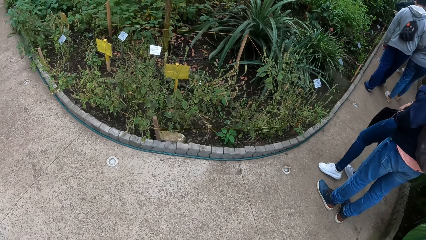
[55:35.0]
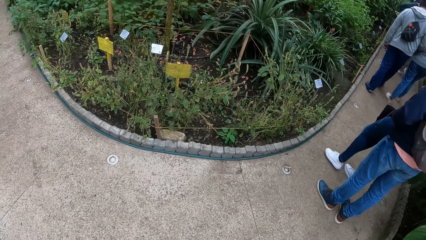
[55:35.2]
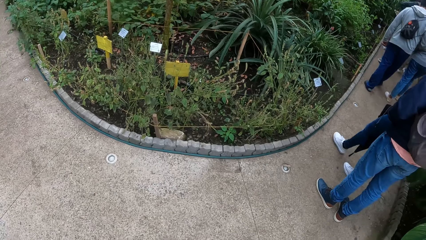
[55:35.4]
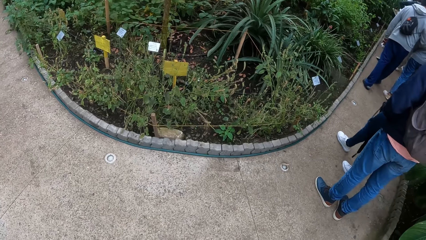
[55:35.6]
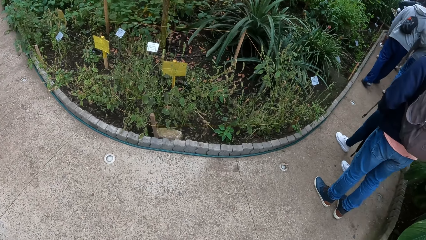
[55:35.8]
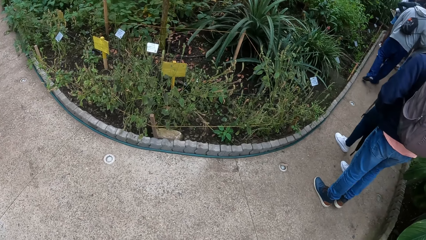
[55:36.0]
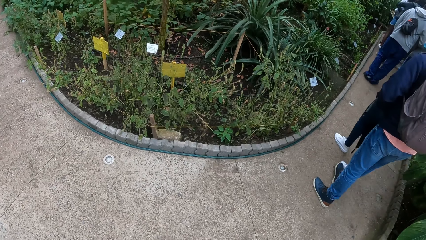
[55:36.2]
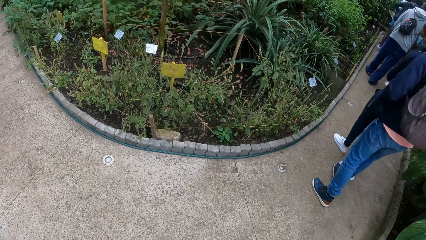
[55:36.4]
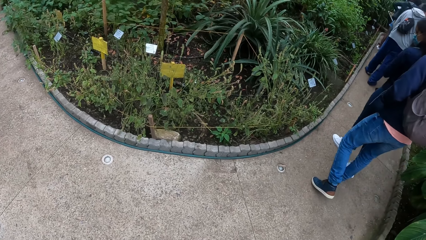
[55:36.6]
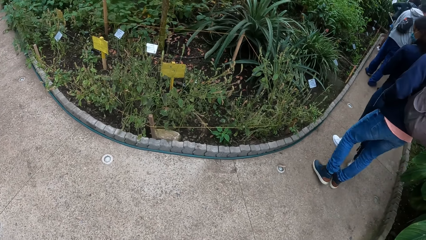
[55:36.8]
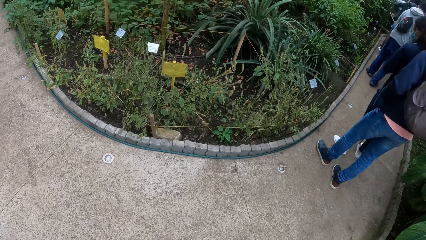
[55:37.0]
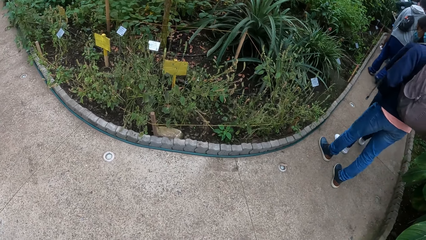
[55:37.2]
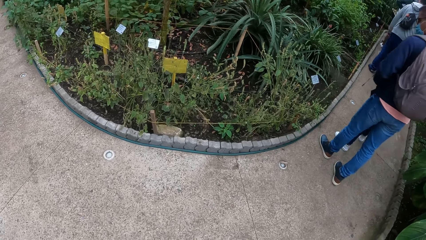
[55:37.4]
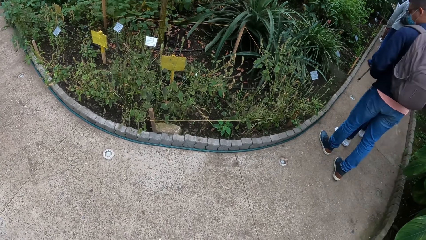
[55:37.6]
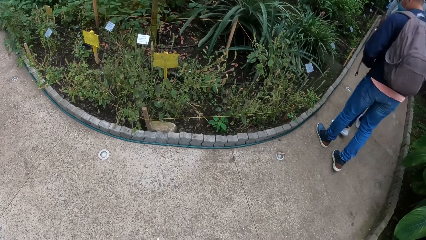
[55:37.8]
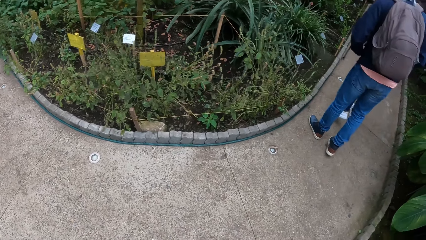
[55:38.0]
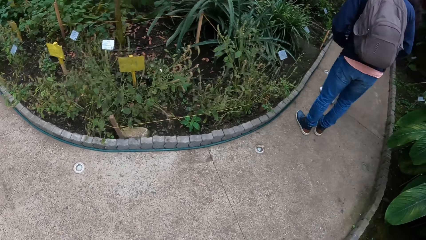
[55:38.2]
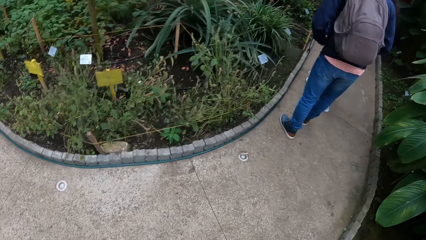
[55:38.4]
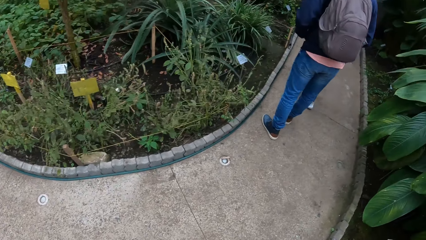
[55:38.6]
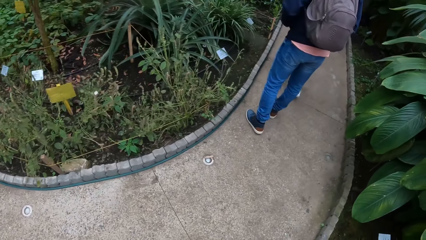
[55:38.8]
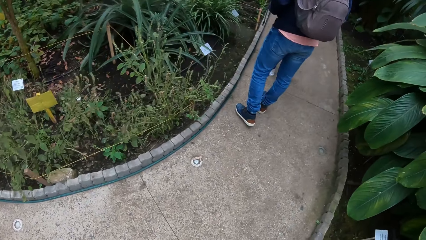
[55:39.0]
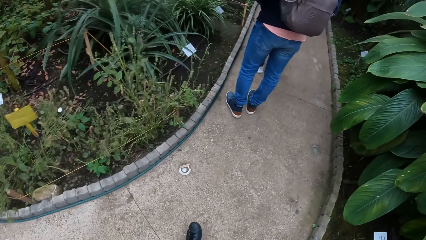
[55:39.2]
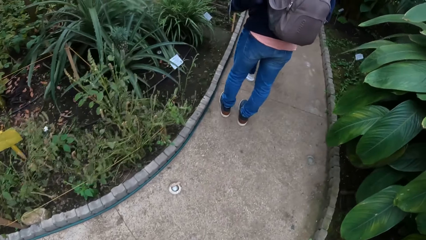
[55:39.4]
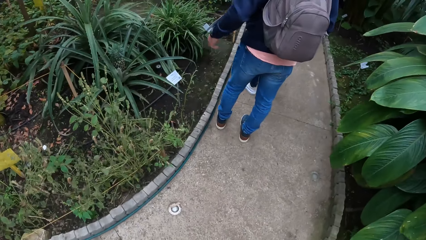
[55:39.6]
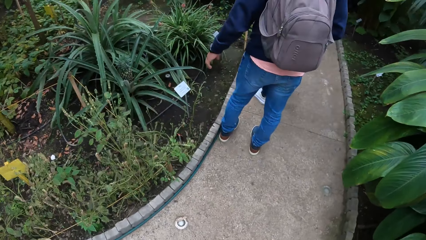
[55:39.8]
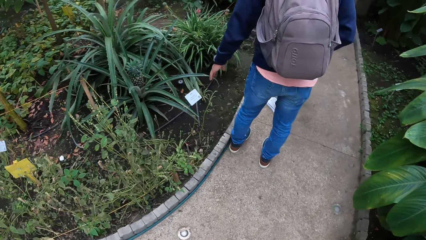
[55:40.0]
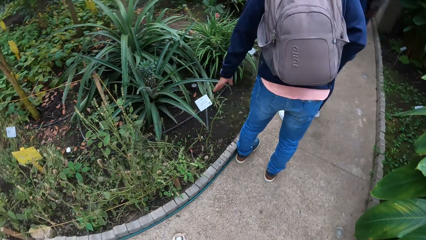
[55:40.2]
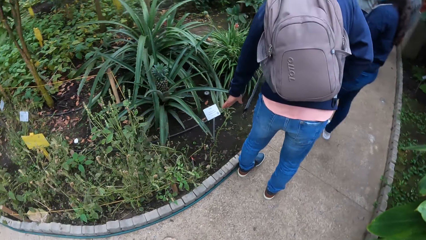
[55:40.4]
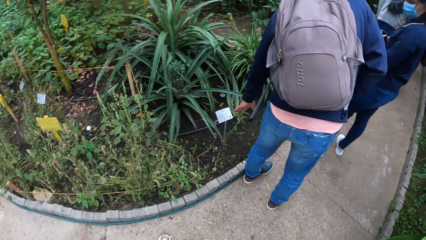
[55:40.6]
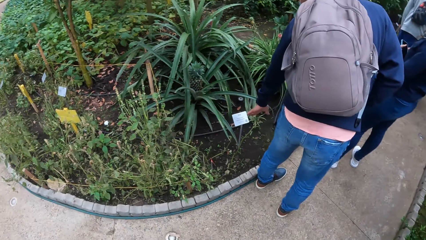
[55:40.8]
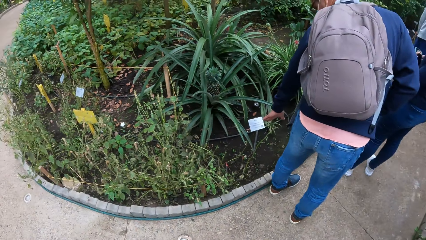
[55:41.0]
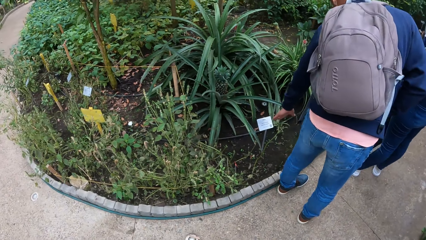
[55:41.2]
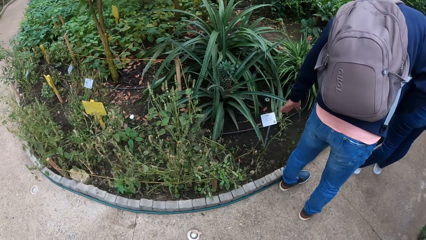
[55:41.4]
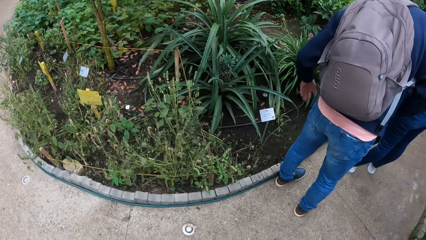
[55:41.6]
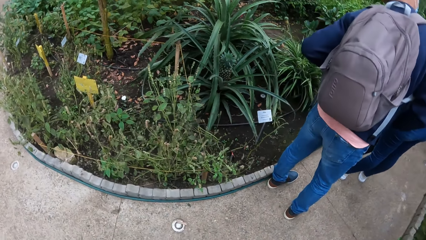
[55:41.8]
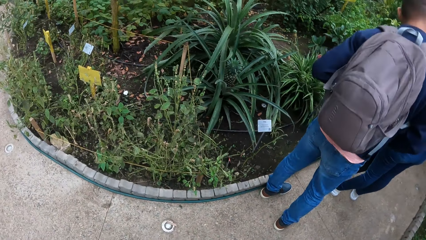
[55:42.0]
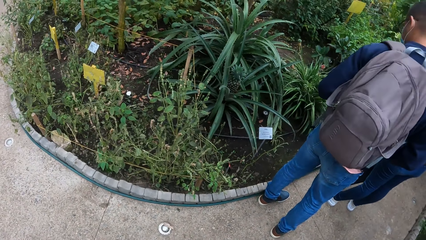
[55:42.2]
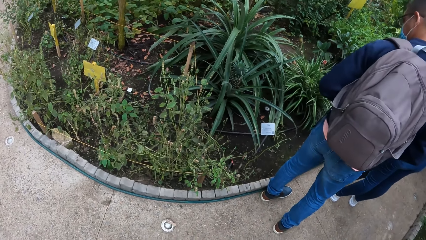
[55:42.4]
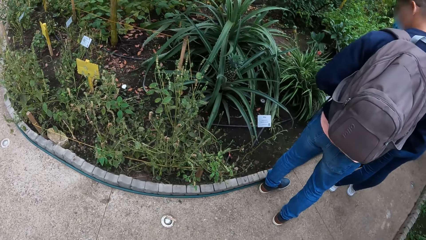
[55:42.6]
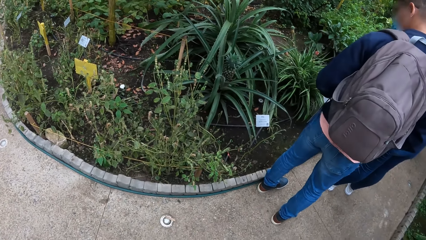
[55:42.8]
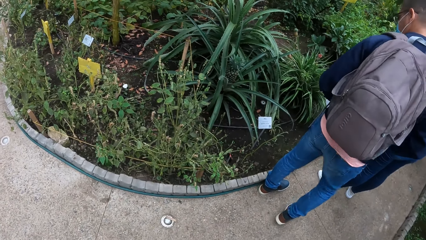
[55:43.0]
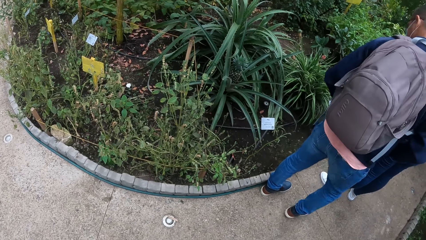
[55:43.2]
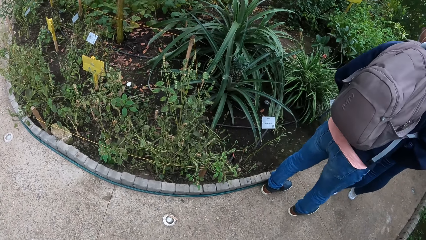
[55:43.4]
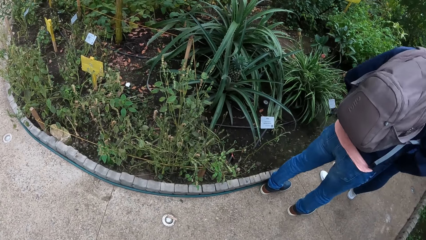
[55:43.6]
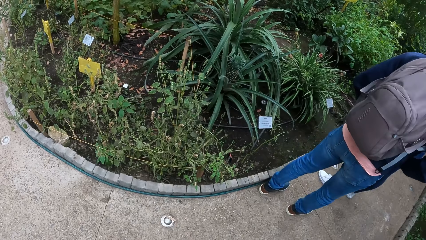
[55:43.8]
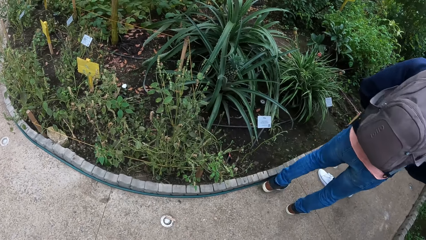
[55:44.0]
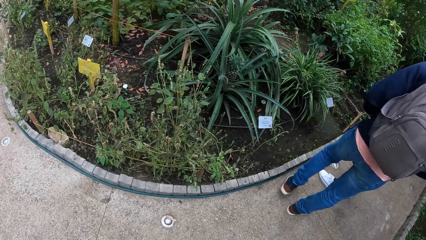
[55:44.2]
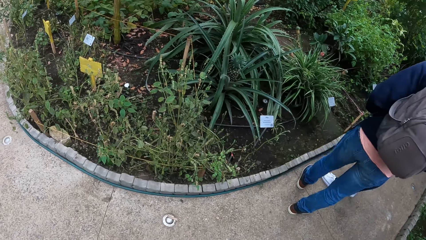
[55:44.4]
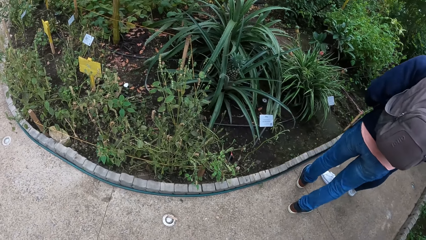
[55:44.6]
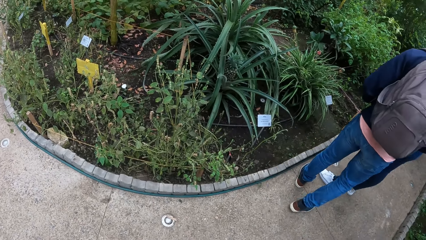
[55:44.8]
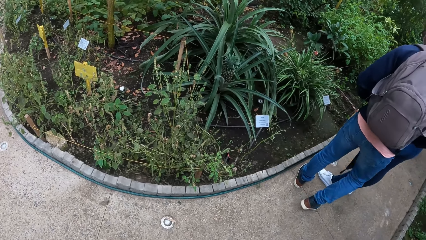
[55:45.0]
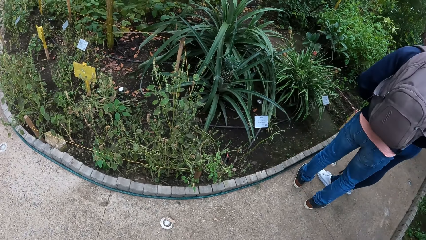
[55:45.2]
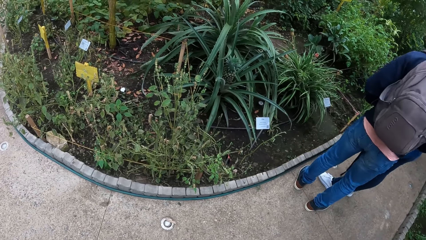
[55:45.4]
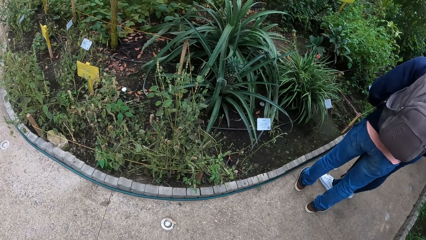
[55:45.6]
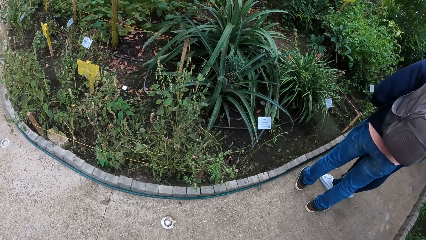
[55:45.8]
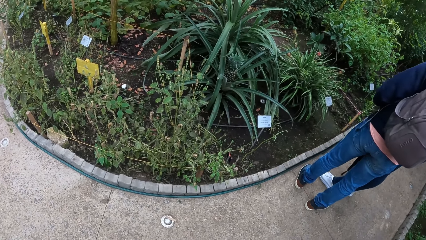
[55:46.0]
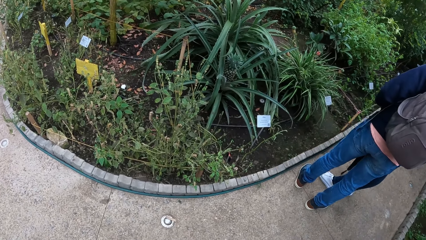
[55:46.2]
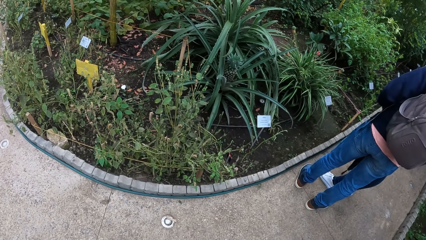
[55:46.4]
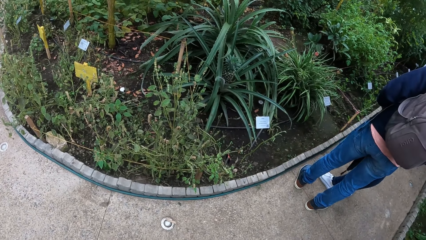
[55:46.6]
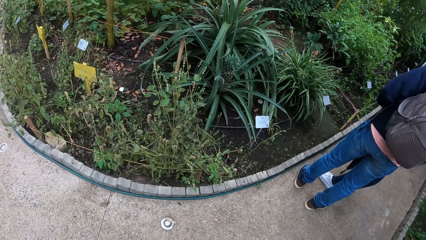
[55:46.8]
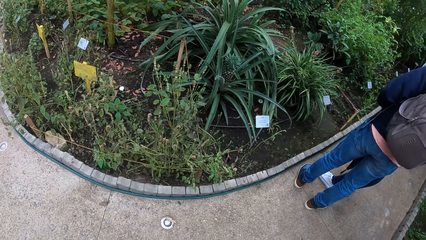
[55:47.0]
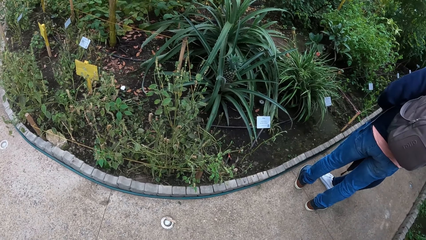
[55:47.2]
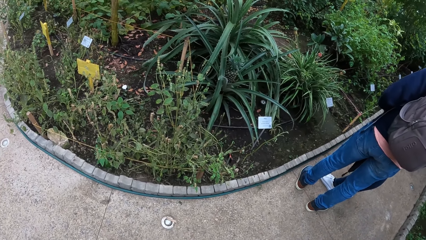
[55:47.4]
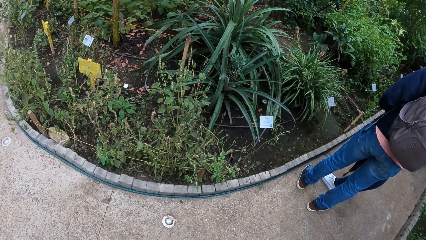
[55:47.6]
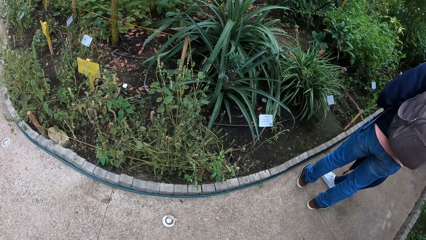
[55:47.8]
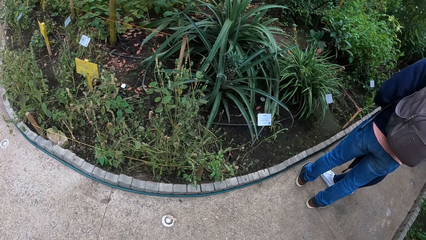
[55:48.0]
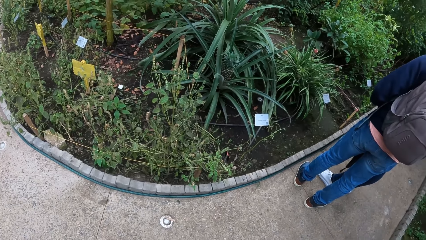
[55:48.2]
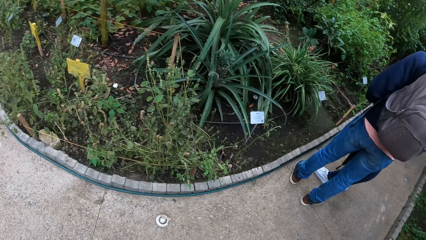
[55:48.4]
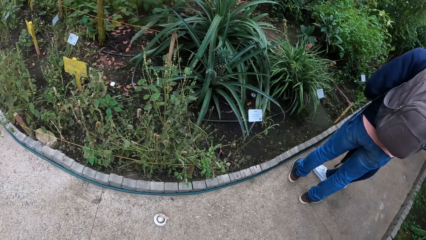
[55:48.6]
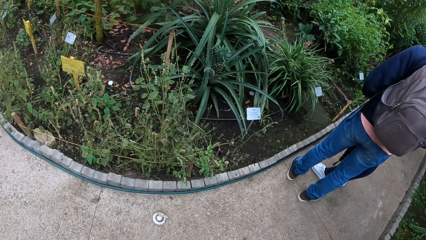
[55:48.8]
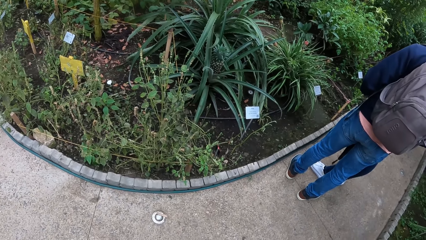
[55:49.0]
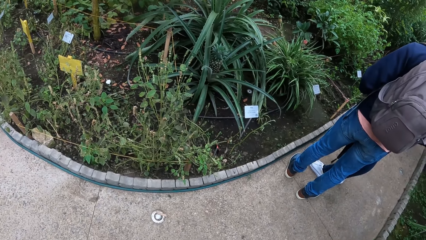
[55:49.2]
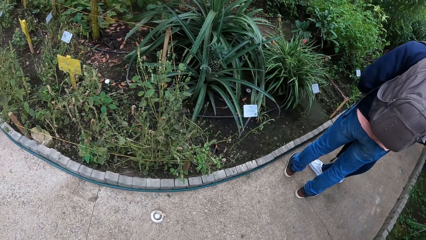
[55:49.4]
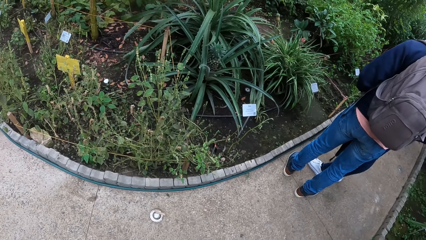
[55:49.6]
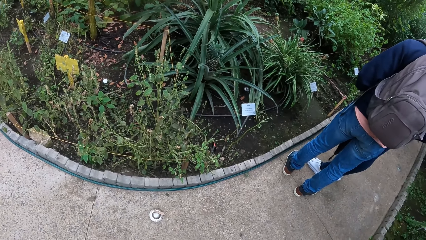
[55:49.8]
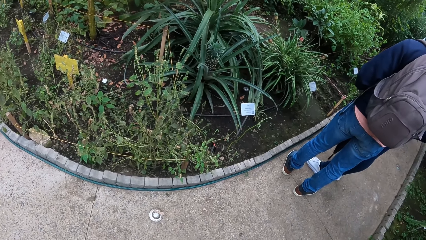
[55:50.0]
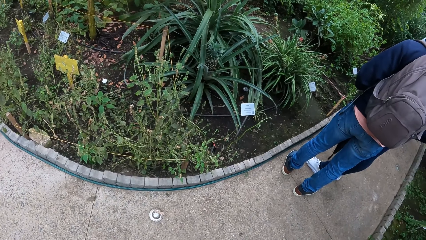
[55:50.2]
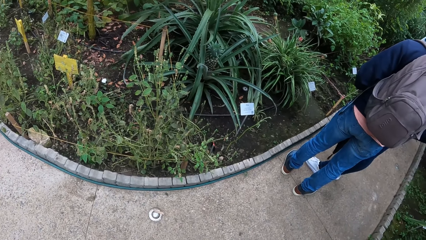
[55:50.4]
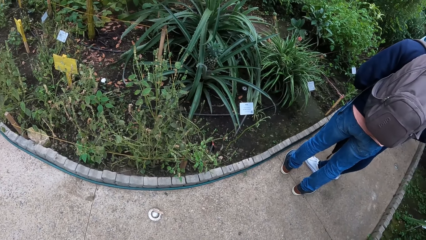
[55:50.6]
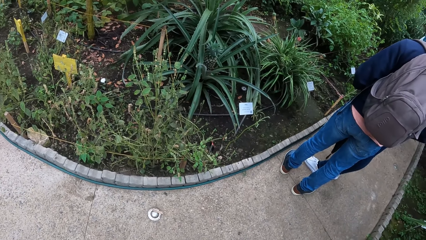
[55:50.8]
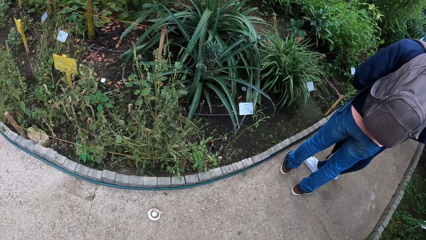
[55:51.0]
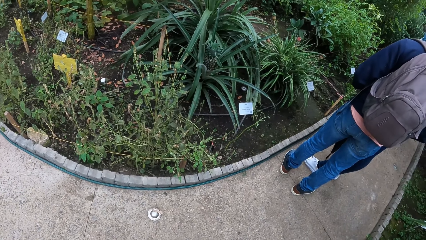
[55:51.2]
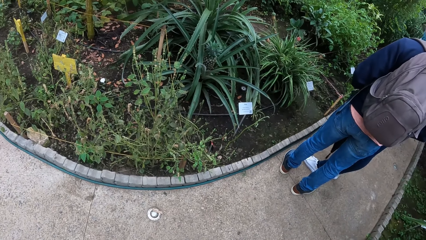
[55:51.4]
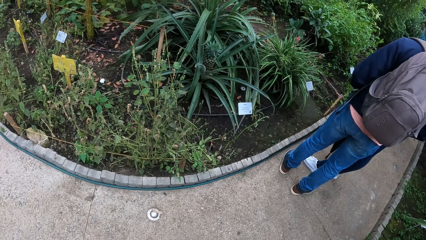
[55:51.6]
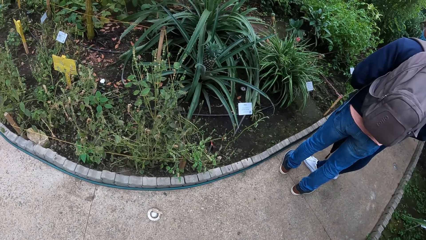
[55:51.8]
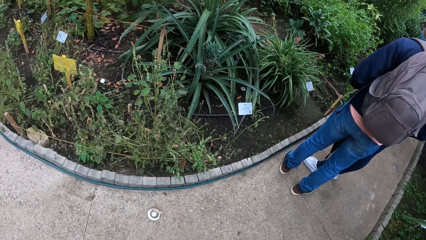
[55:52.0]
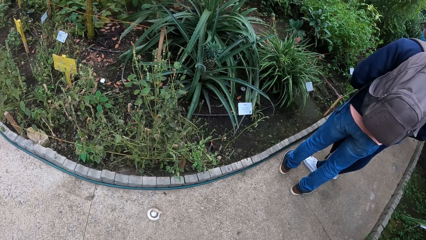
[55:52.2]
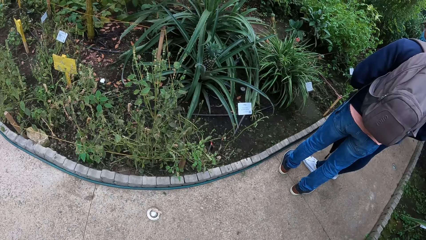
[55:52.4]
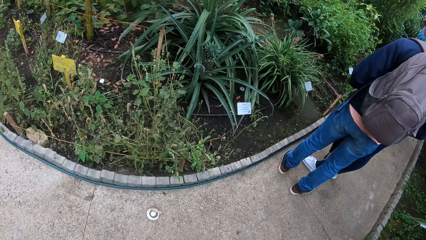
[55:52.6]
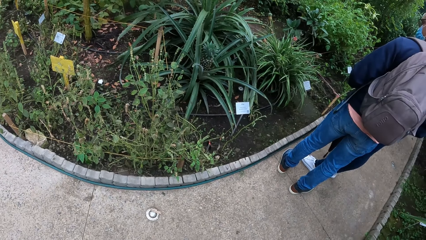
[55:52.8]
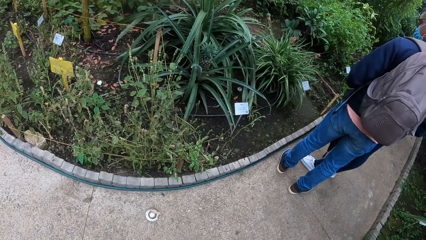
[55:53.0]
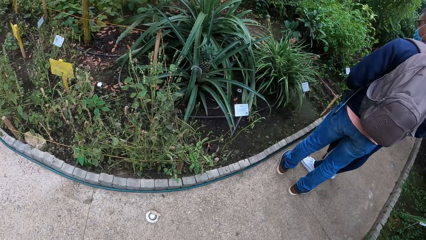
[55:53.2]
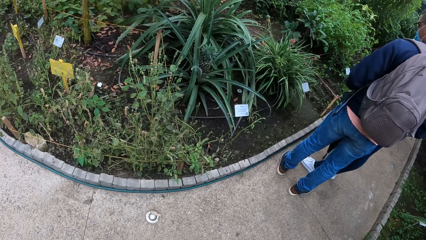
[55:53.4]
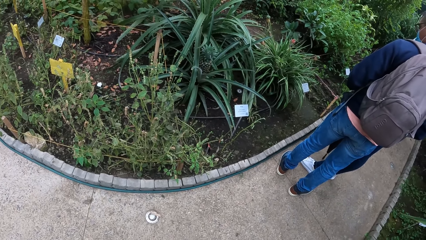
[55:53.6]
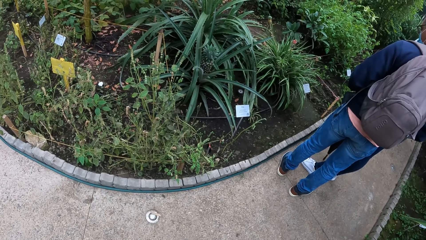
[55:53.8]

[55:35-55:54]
A person walks in the park. The camera wearer walks in the park. Another person lifts a hand. The camera wearer looks around.
